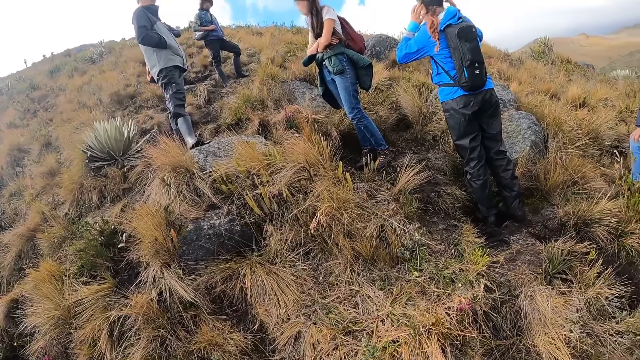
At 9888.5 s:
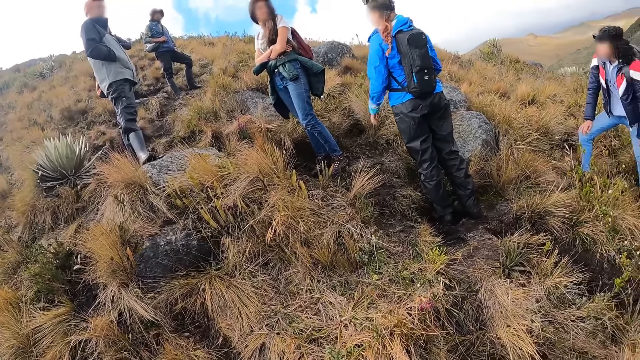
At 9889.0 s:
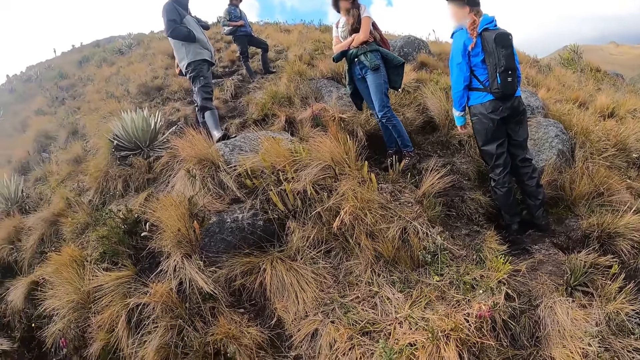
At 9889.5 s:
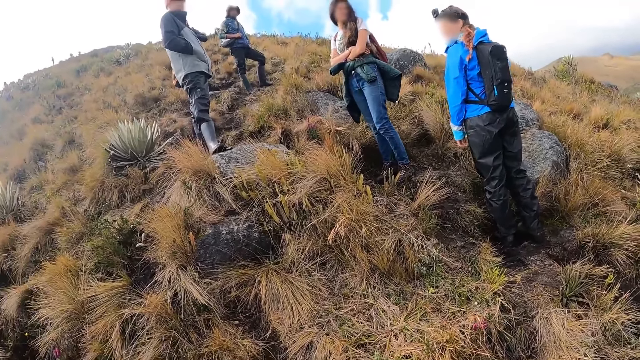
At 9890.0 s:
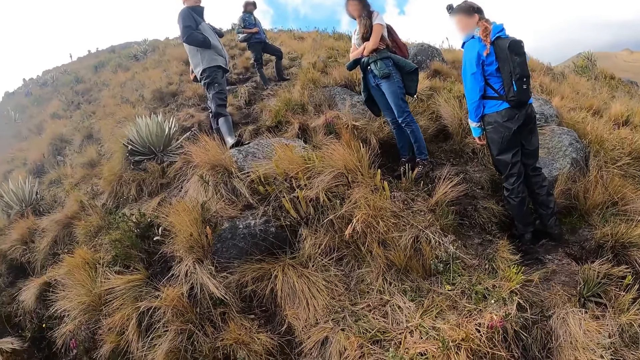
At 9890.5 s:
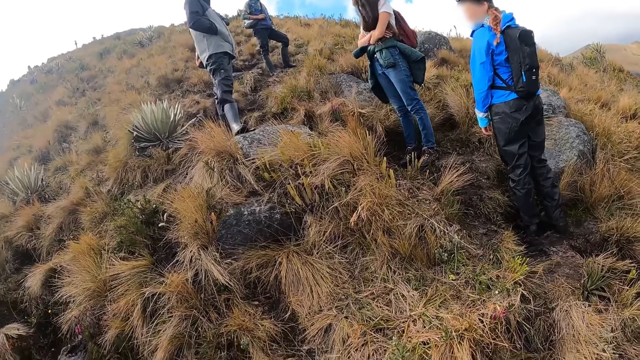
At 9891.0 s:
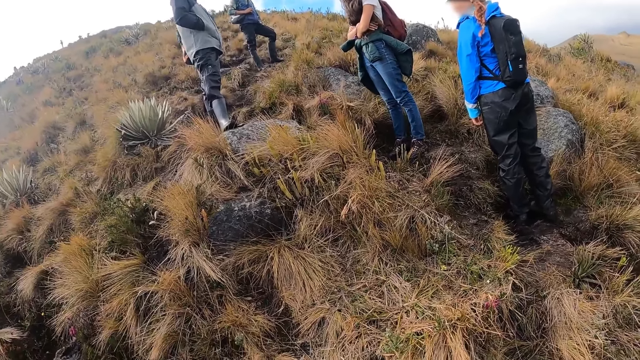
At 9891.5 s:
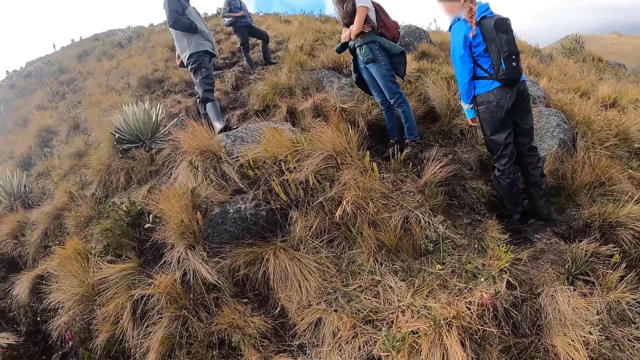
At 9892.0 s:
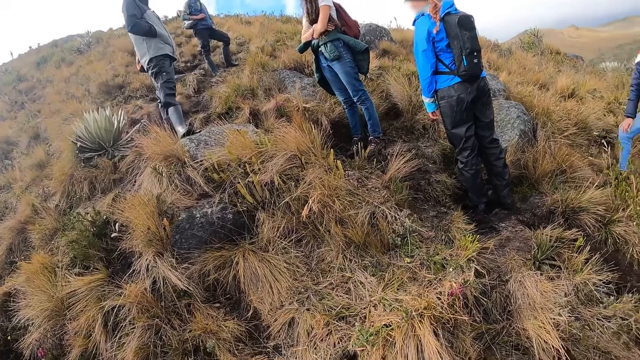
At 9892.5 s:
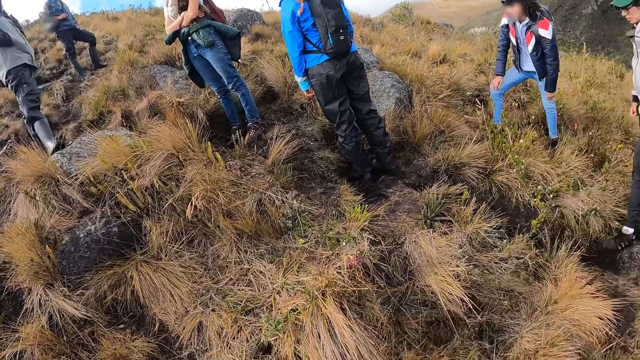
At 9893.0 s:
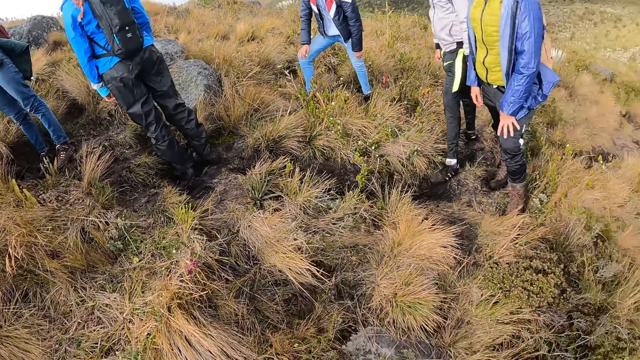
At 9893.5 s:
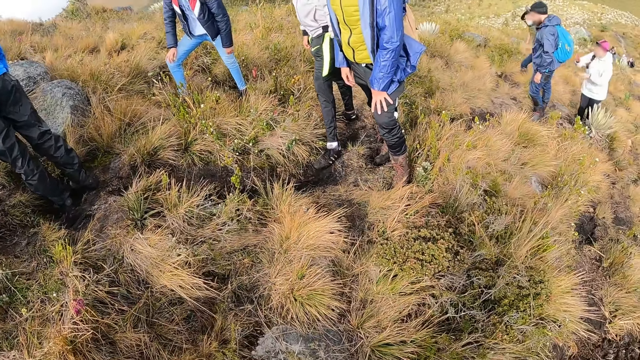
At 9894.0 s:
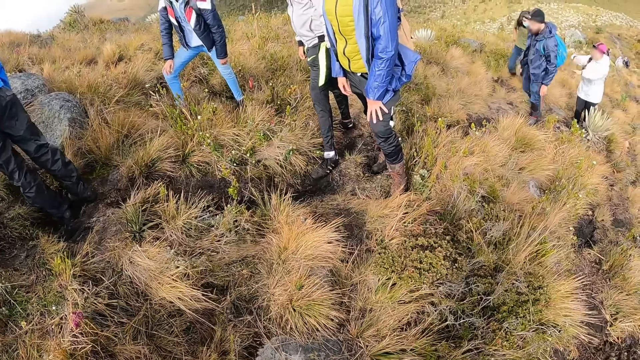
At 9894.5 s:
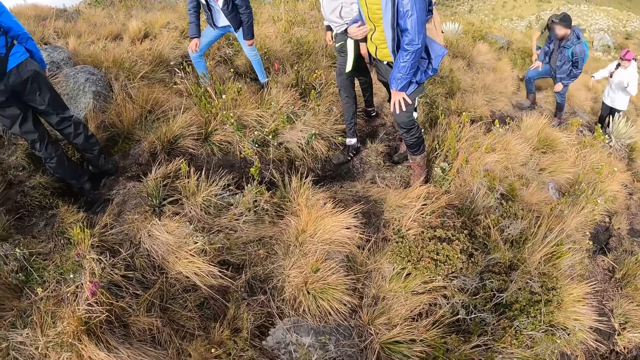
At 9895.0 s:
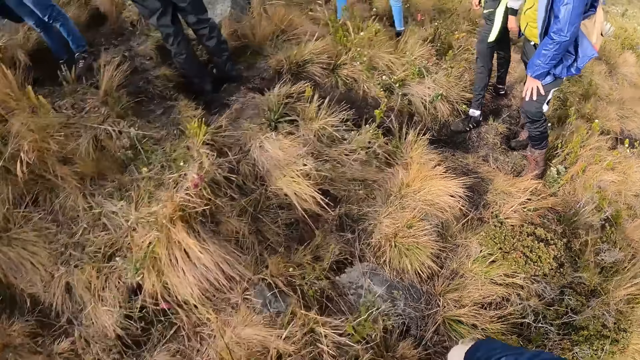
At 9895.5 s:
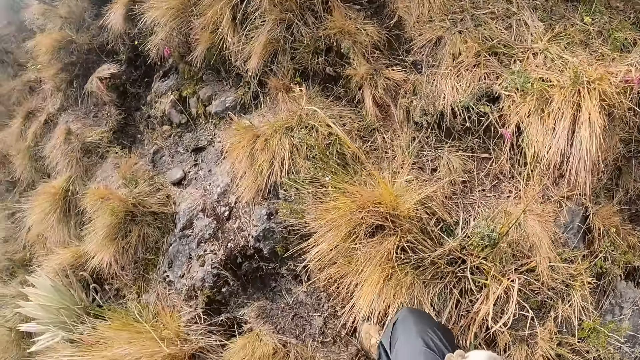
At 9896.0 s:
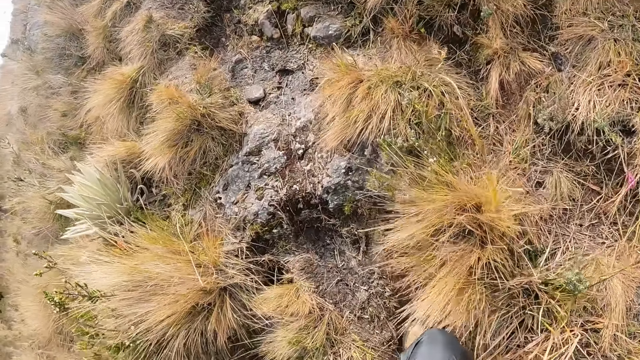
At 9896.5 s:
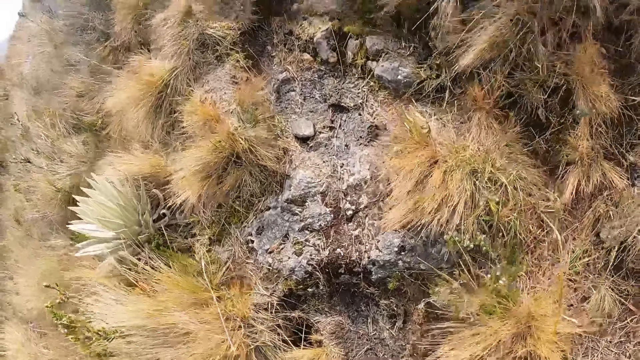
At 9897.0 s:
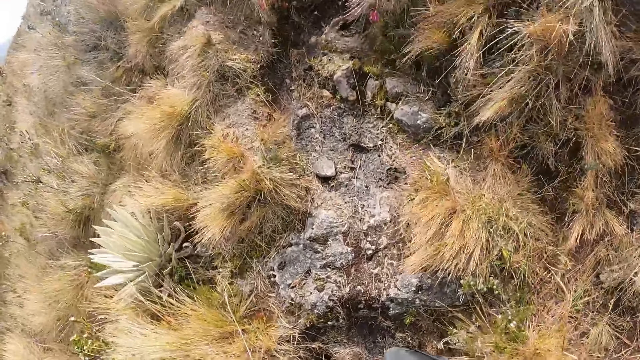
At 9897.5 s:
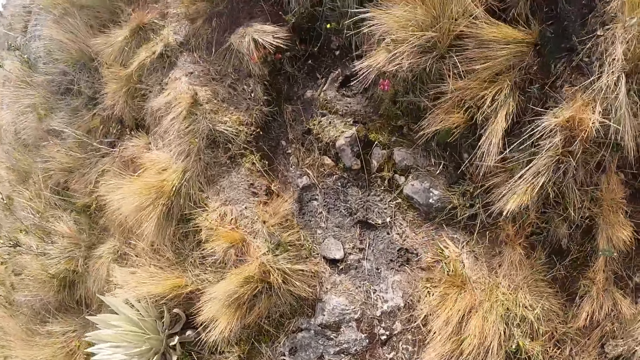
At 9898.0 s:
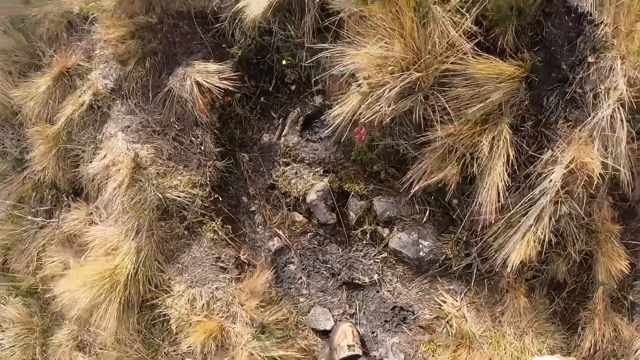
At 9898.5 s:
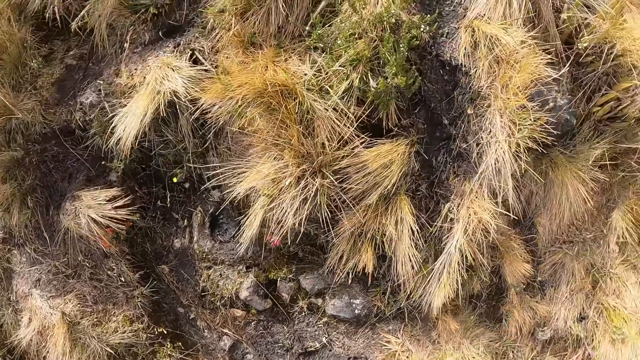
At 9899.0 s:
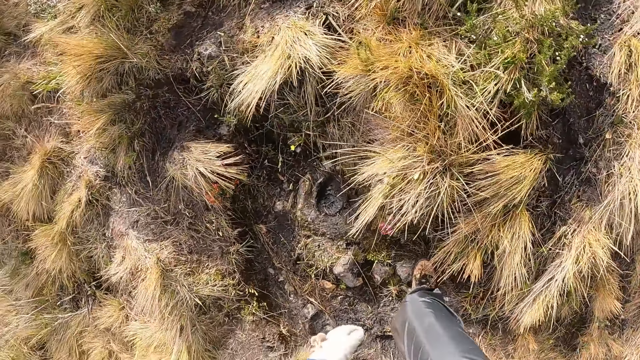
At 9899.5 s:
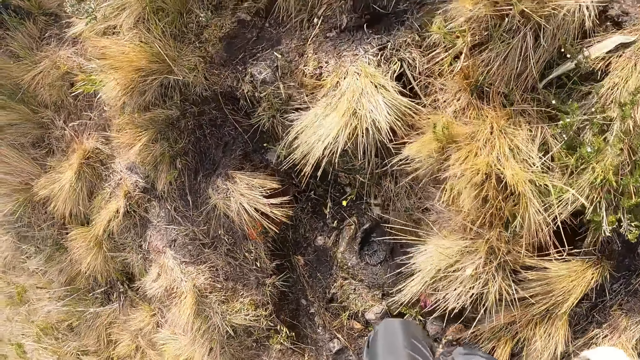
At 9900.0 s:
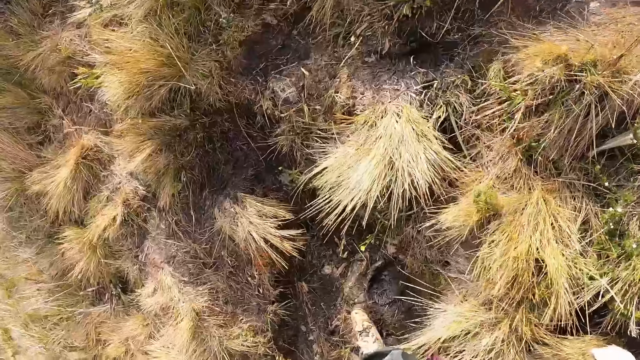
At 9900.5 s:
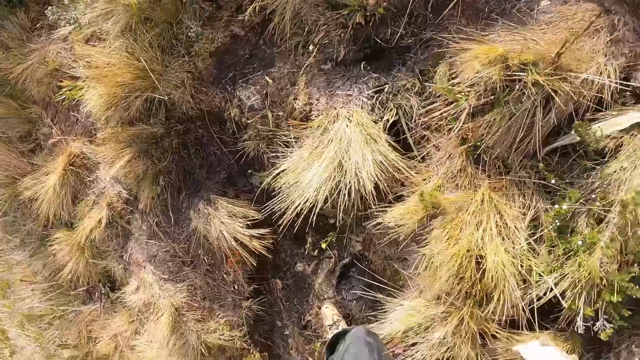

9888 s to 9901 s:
The camera wearer walks up the hill.

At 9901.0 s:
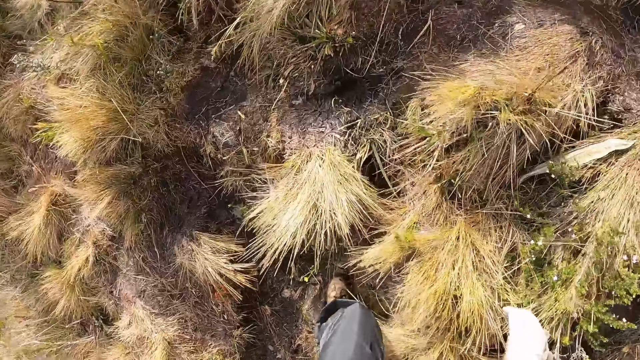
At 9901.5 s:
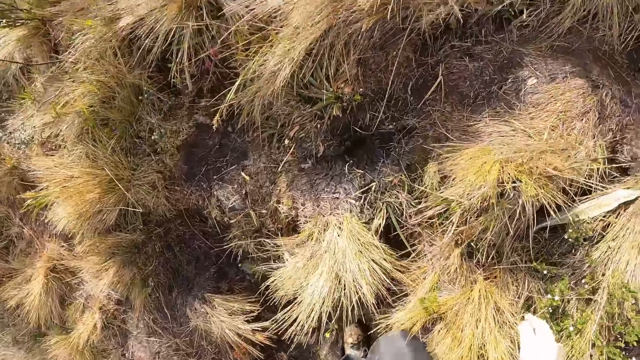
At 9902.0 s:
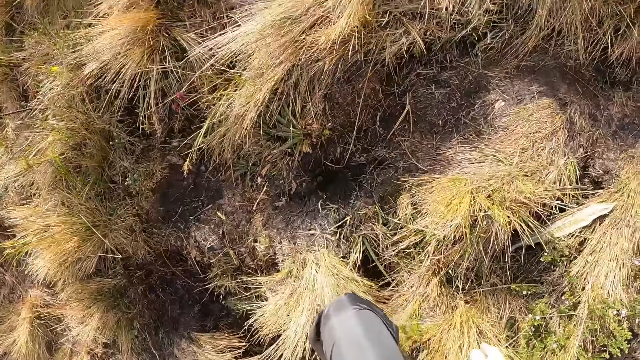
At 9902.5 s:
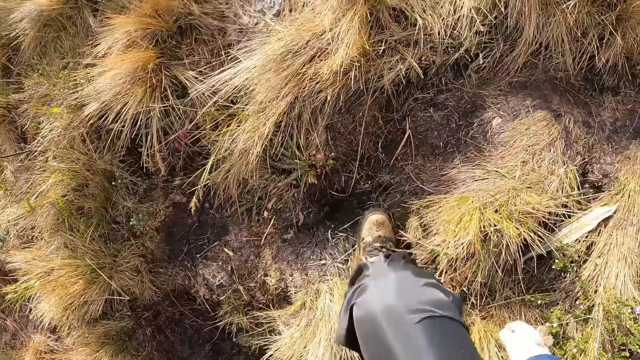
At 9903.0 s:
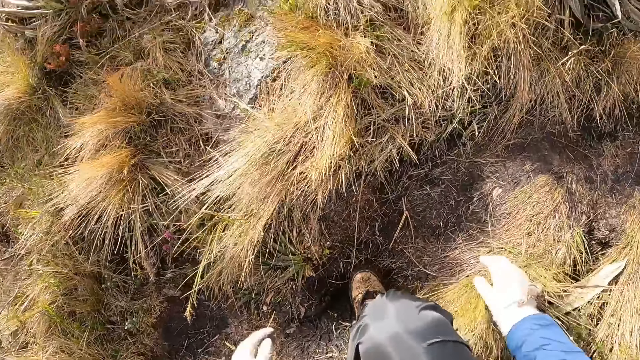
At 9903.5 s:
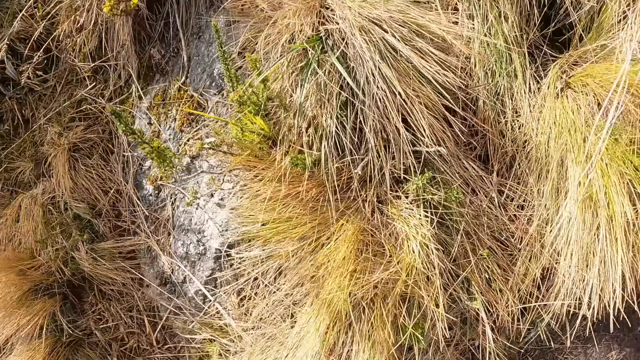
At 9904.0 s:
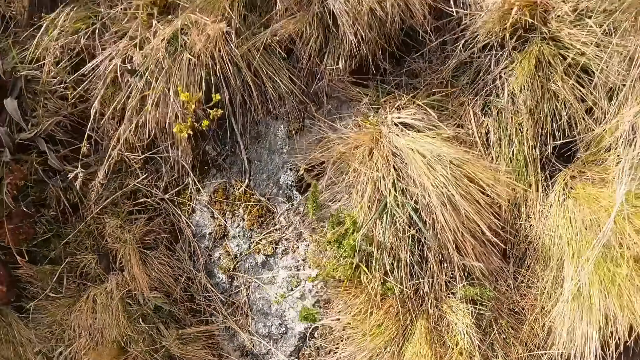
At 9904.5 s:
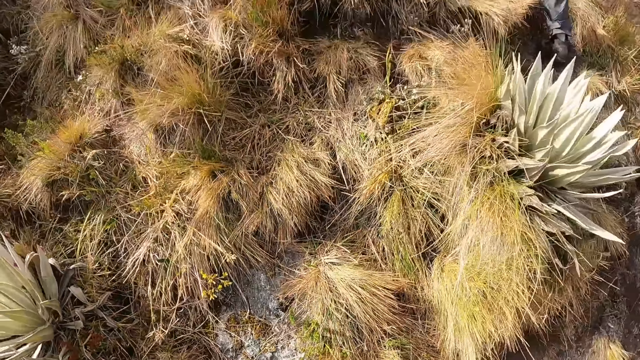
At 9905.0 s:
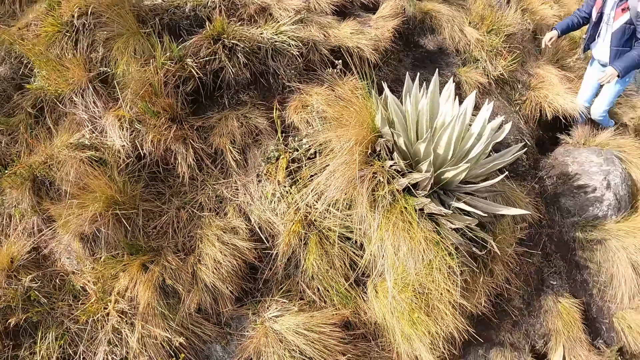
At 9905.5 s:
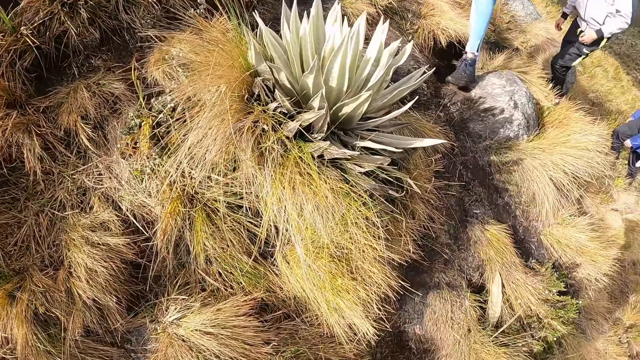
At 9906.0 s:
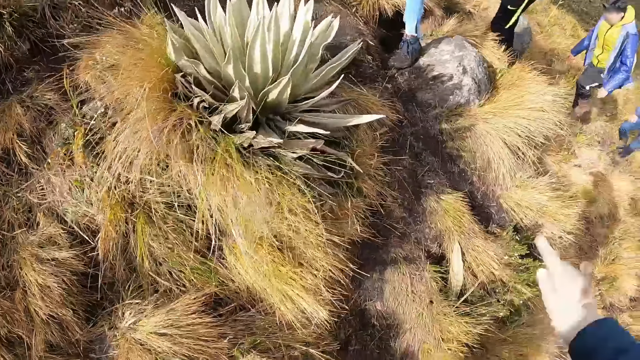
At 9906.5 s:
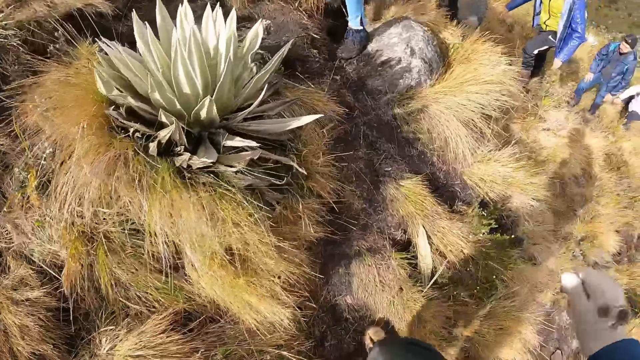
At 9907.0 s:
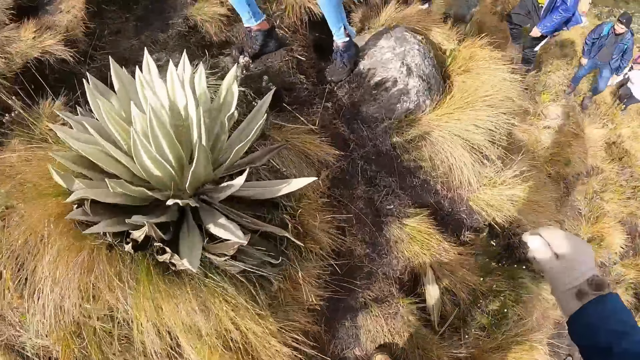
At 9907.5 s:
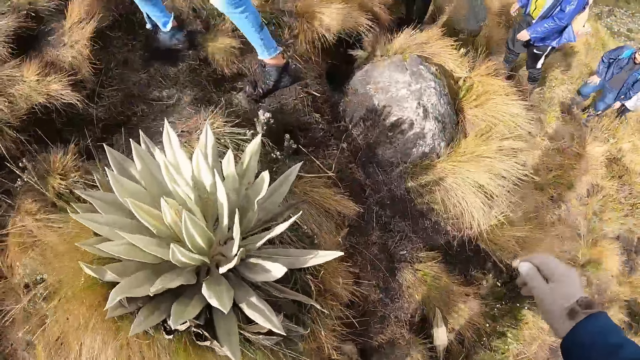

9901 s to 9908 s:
The camera wearer touches the ground with his right hand. A woman walks up the hill. A man walks up the hill. Another man walks up the hill. The camera wearer looks around.
